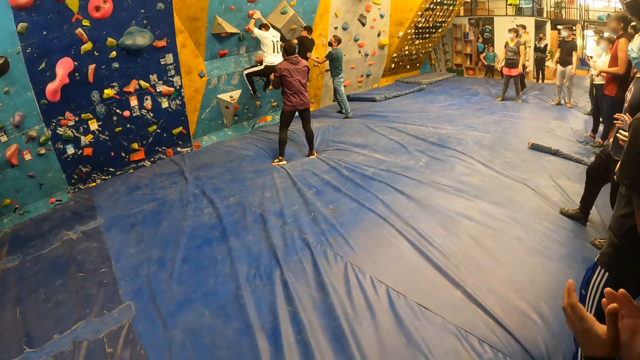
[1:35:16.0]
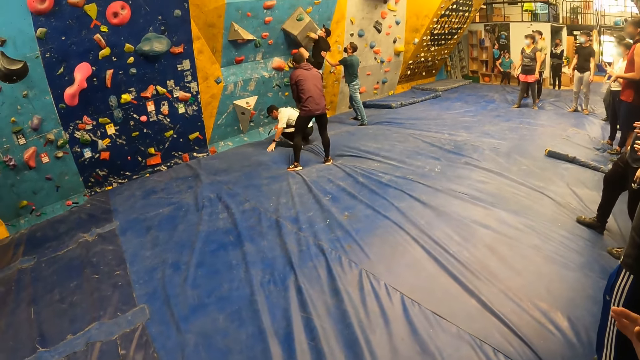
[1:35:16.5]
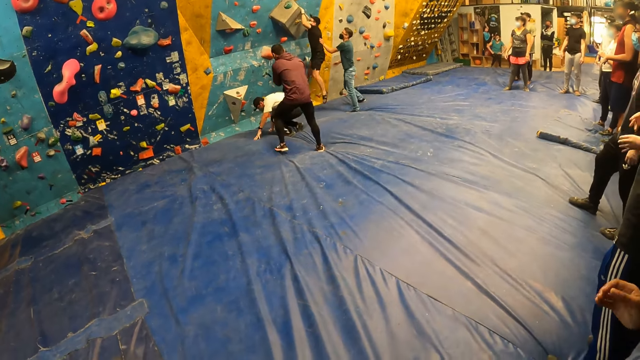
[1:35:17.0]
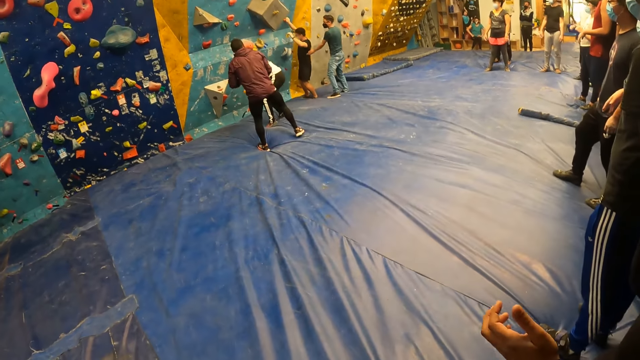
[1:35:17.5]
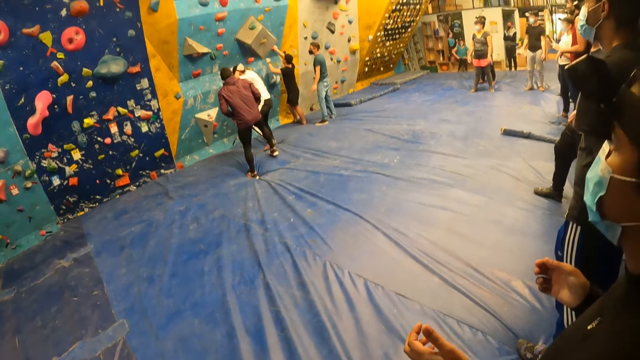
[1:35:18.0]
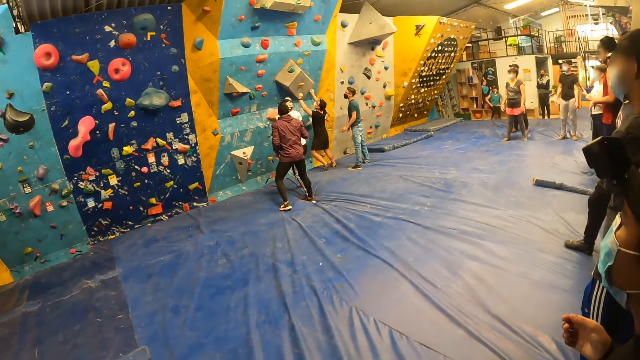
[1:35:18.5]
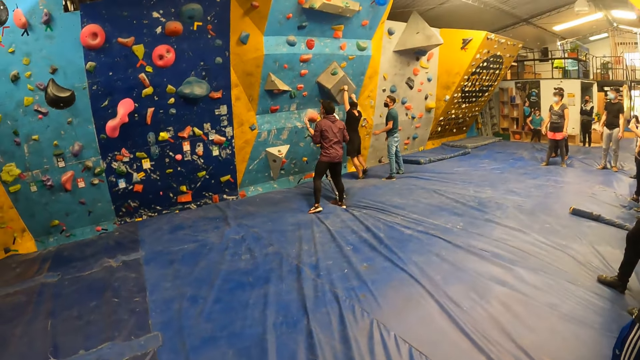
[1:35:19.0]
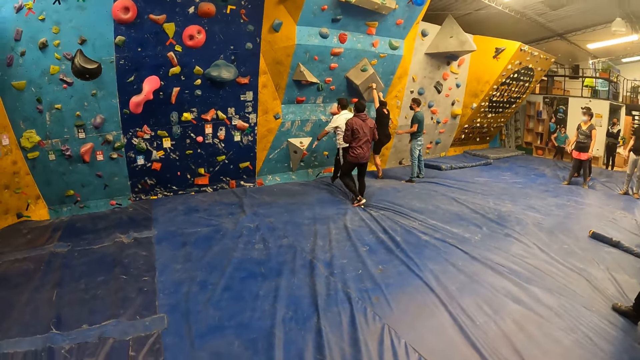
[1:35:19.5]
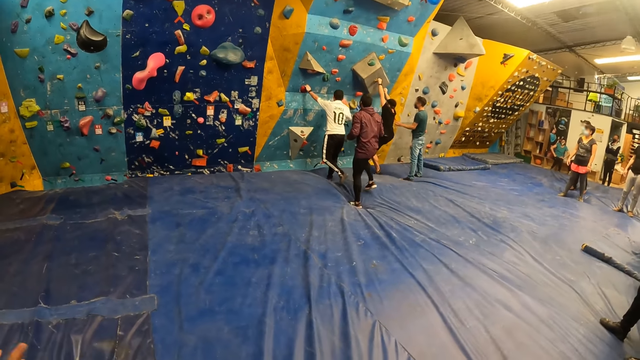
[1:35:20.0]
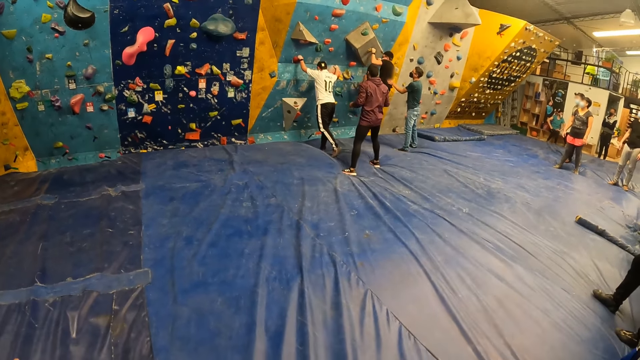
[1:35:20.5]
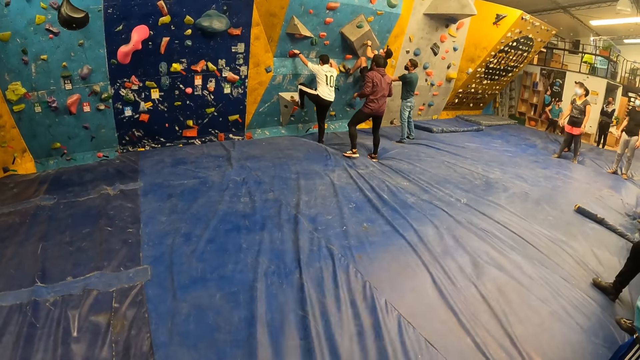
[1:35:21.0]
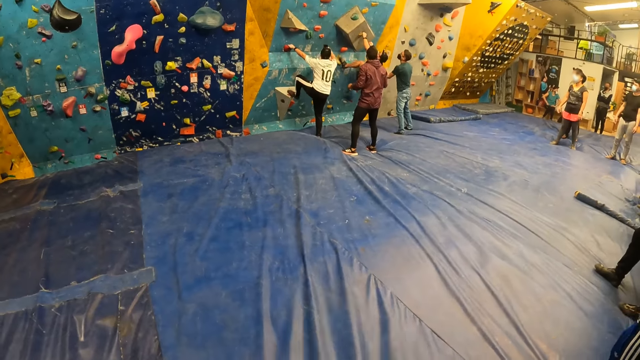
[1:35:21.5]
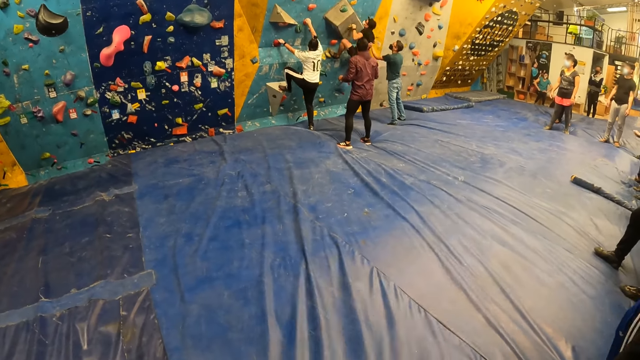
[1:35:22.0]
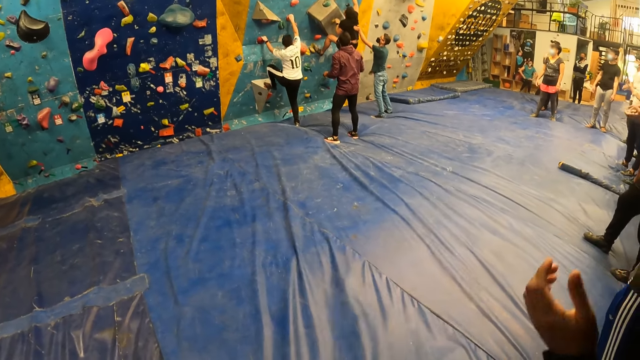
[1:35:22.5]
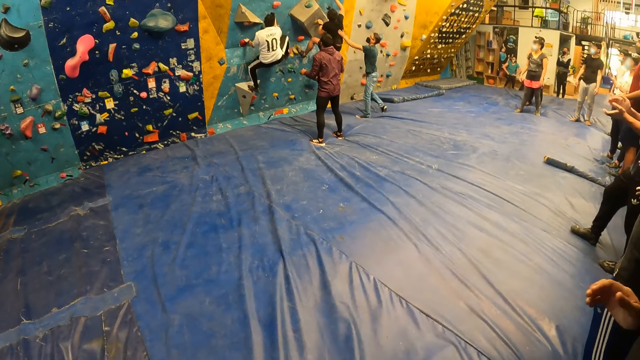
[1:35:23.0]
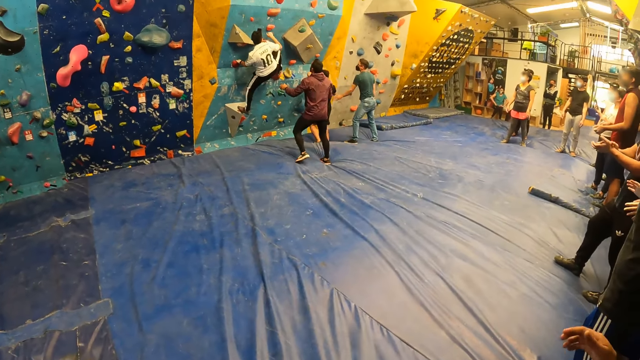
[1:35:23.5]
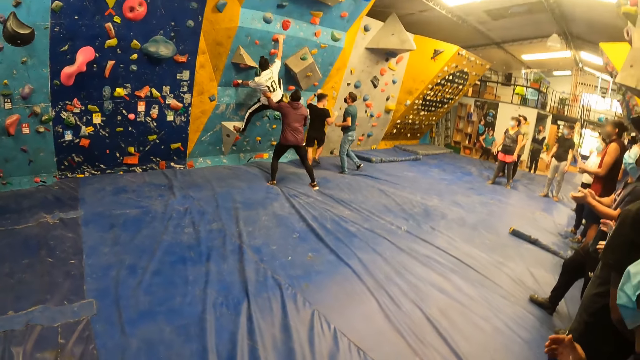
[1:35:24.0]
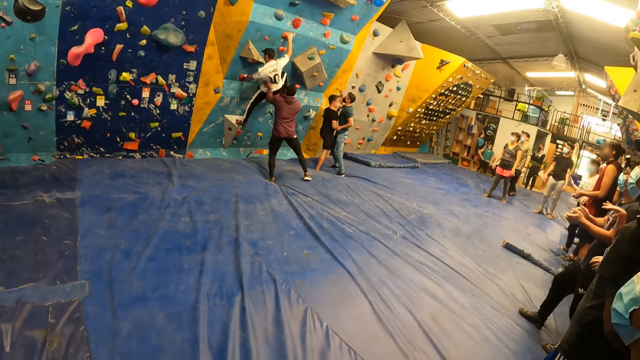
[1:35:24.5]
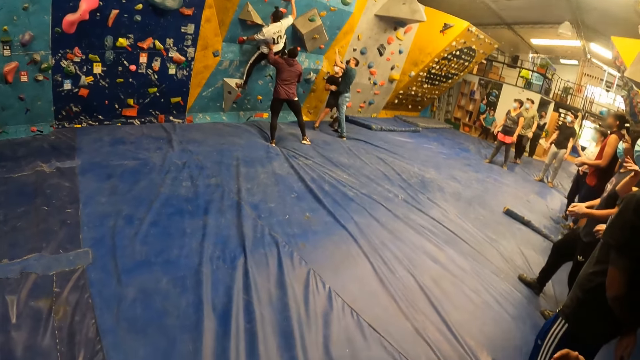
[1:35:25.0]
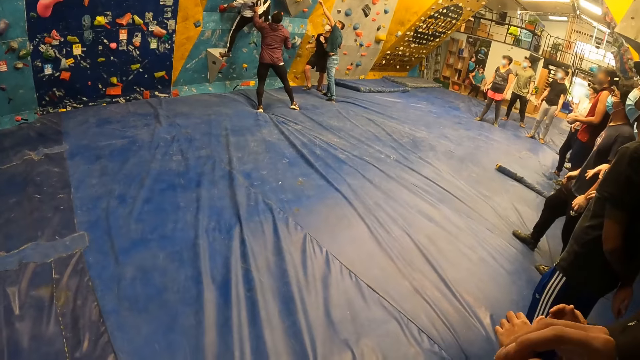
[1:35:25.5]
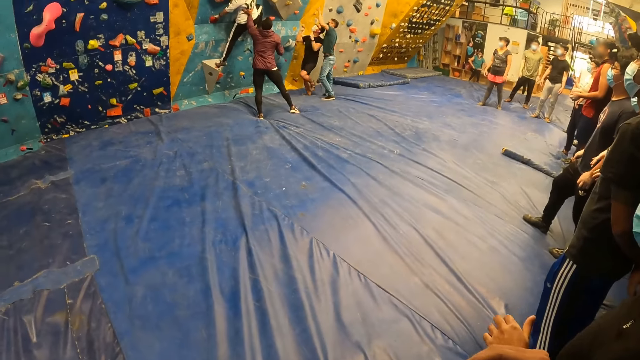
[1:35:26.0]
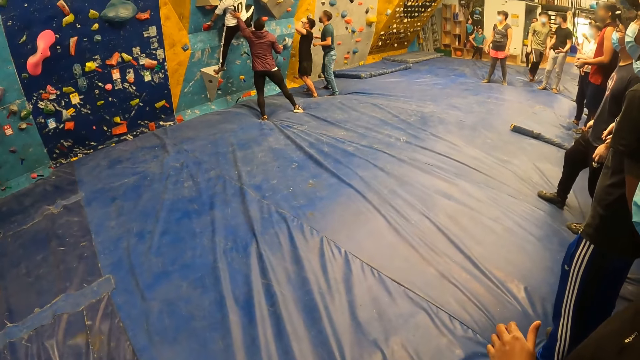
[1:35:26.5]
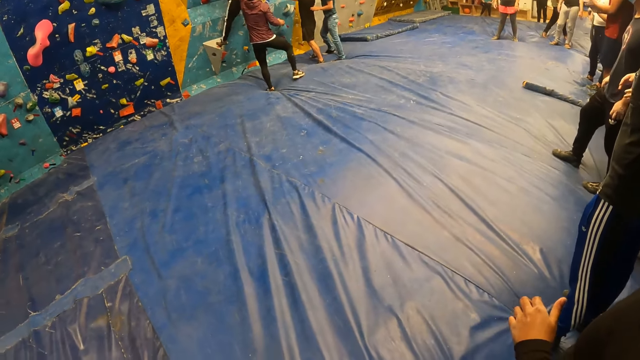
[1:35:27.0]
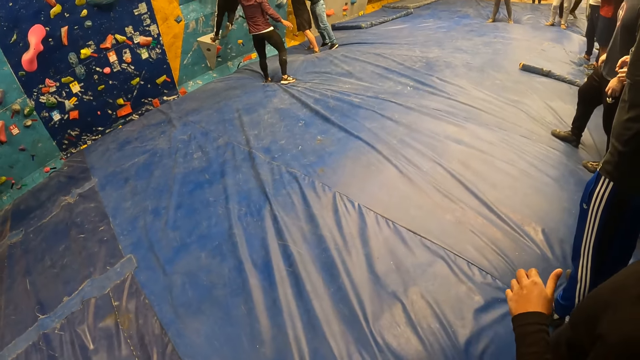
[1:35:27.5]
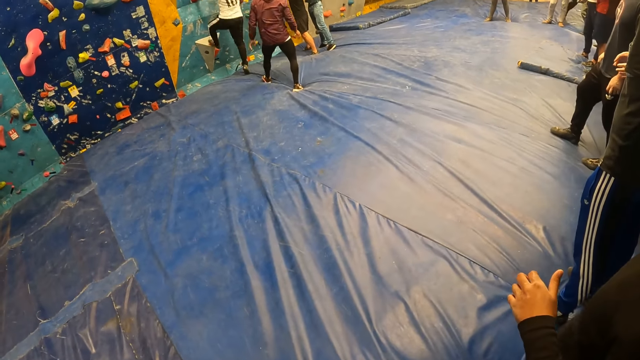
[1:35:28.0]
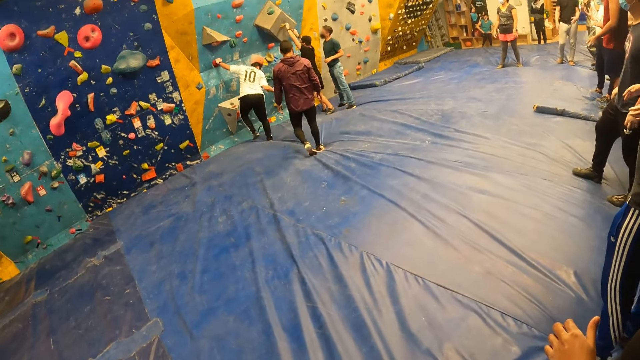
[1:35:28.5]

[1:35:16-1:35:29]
A man jumps off. Another man steps down. A third man moves and steps back. The first man holds the handle. A fourth man helps. The first man jumps off. The third man holds. The fourth man points out. The third man holds and pushes.

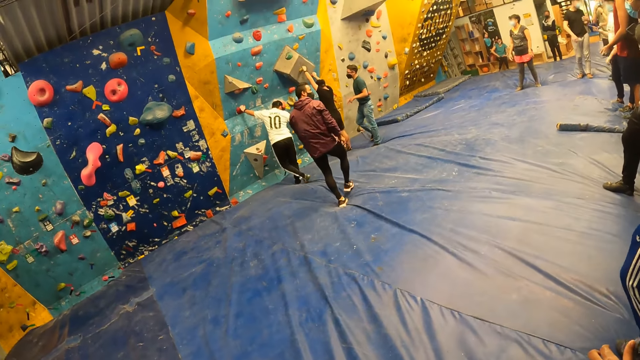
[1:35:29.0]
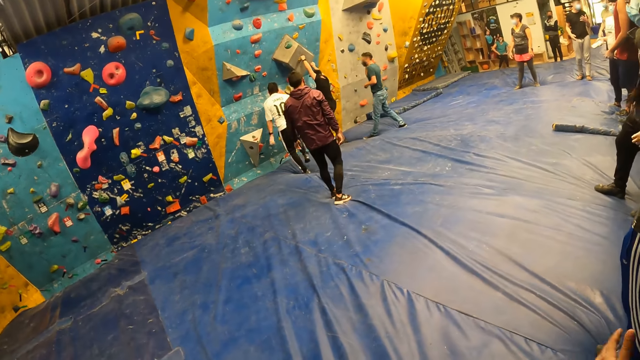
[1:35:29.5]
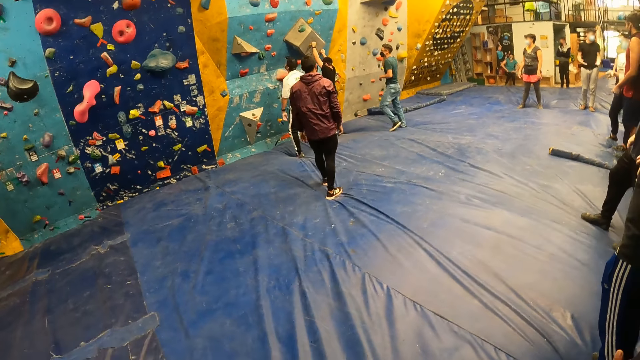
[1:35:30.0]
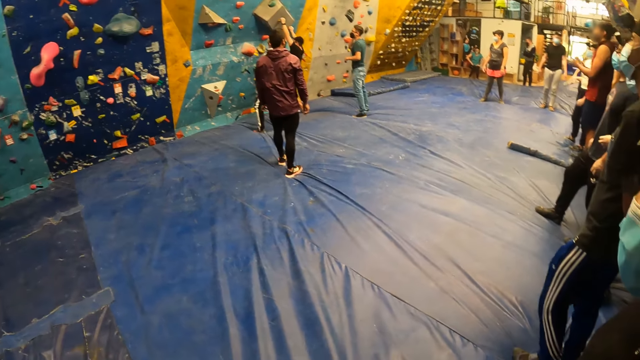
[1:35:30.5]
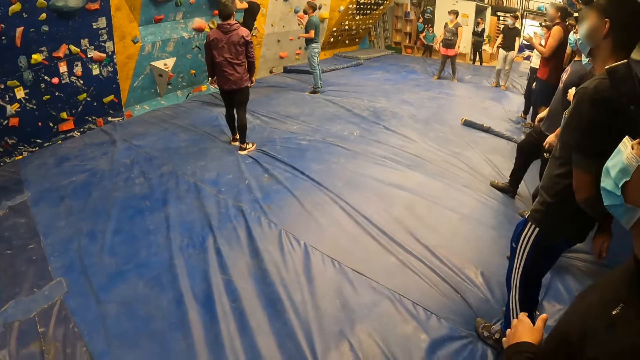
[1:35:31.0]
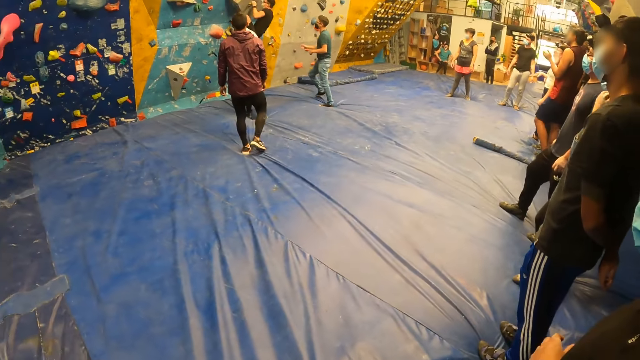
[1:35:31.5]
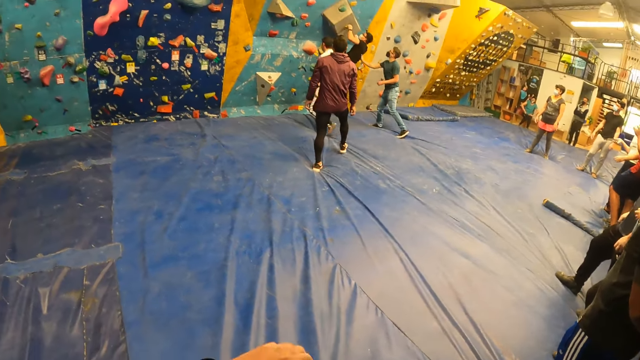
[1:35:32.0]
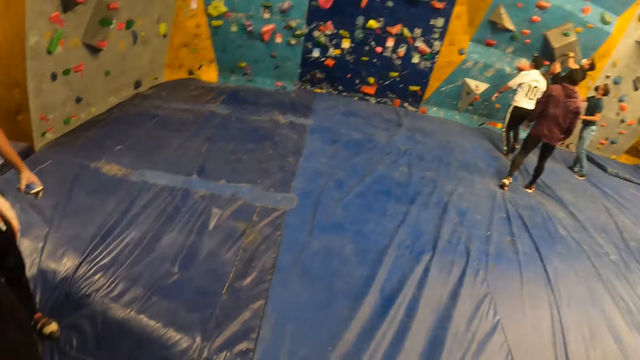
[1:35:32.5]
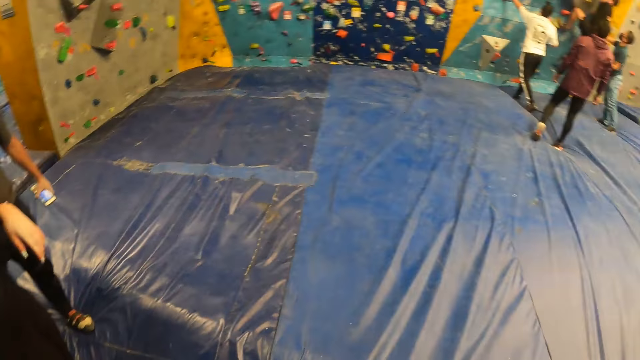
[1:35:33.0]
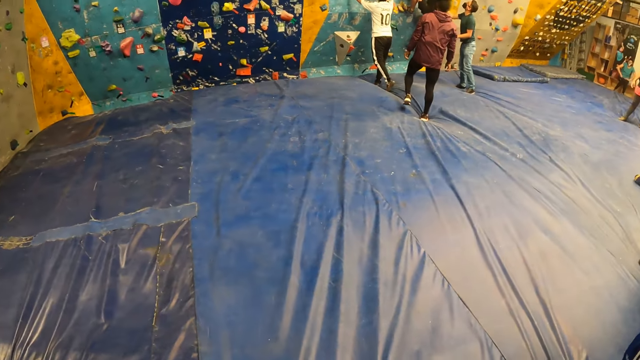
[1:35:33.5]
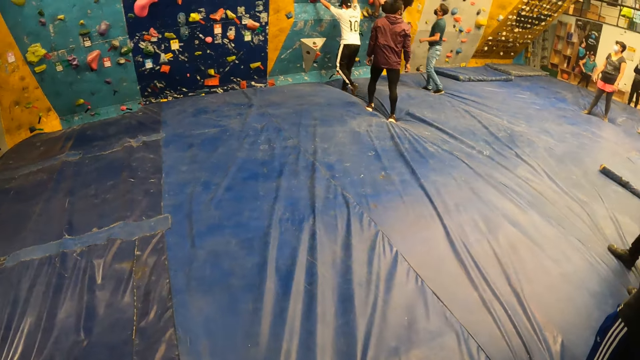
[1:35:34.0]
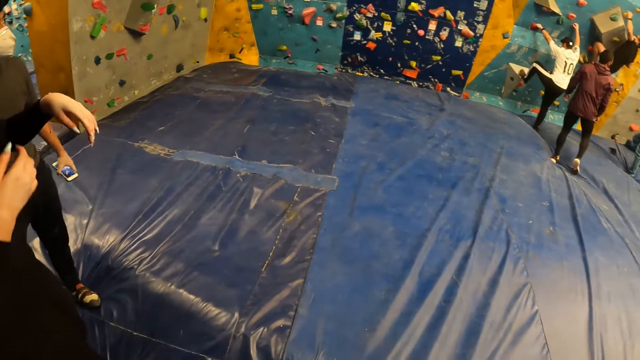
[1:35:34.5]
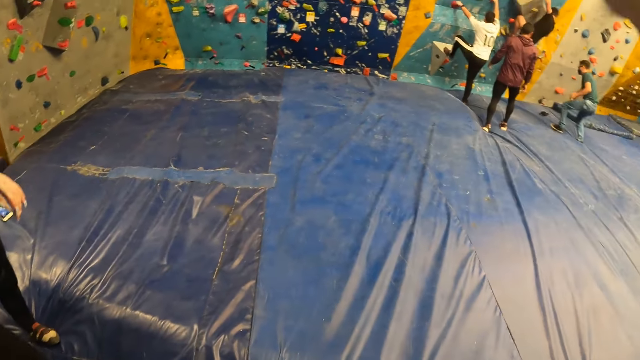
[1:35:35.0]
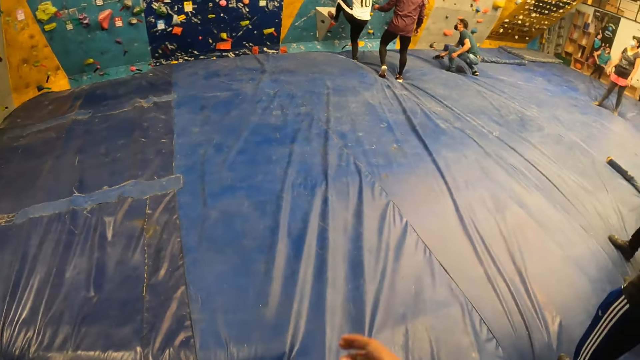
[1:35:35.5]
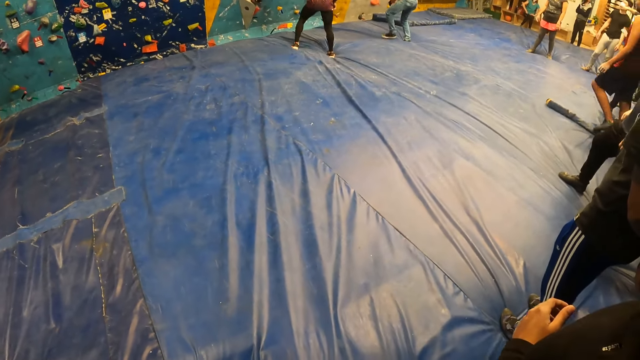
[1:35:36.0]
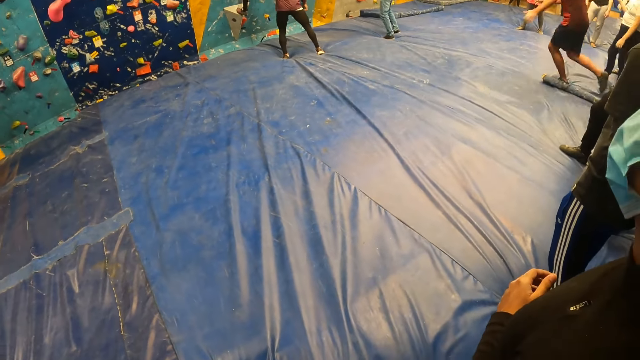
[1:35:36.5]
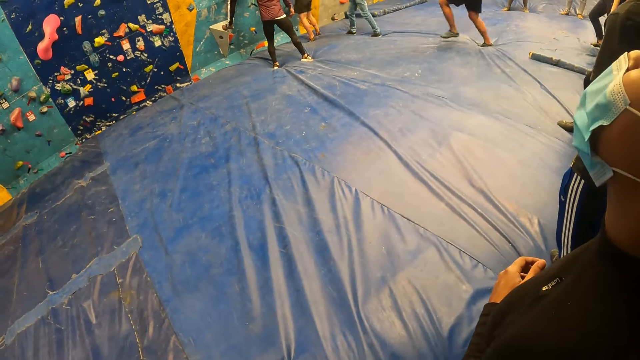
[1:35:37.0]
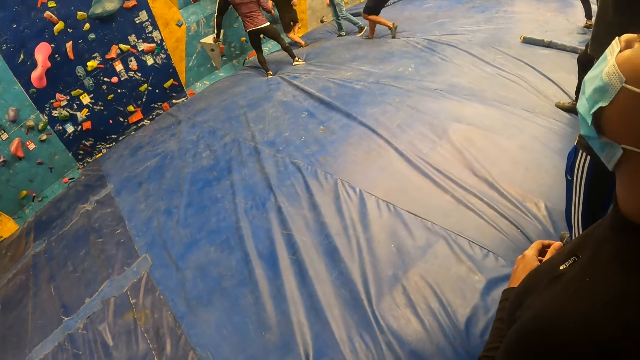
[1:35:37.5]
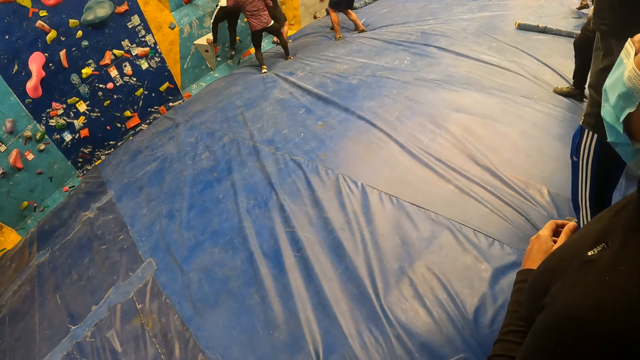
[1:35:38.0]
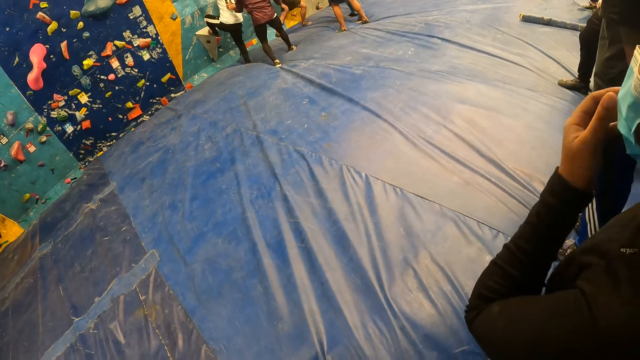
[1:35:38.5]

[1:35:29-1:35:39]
A man jumps off. Another man steps back. A third man climbs. The first man holds the handle. A fourth man squats. A fifth man runs.
